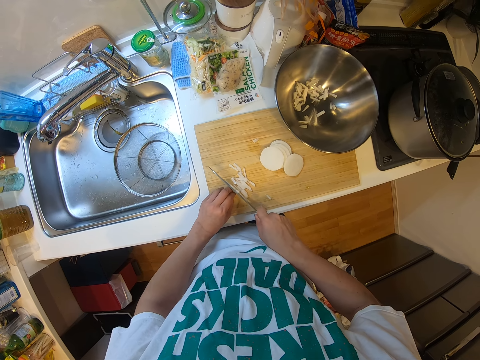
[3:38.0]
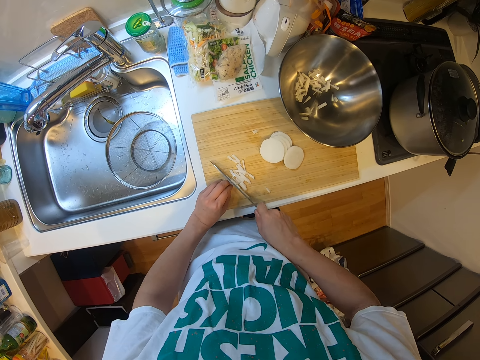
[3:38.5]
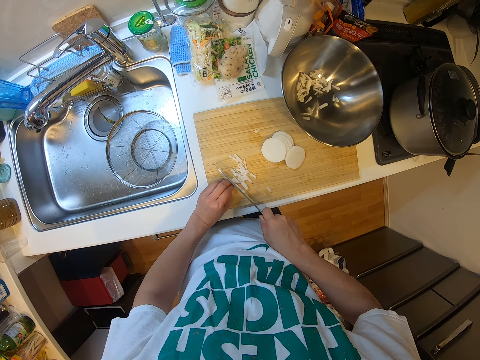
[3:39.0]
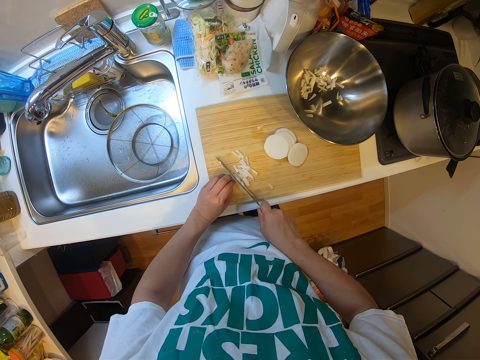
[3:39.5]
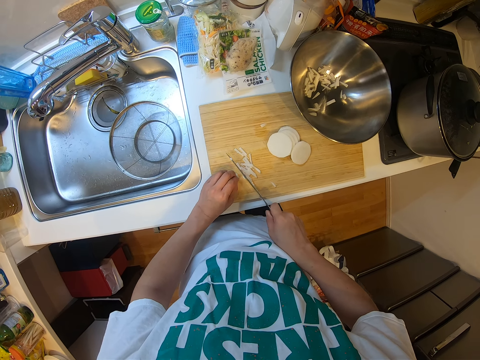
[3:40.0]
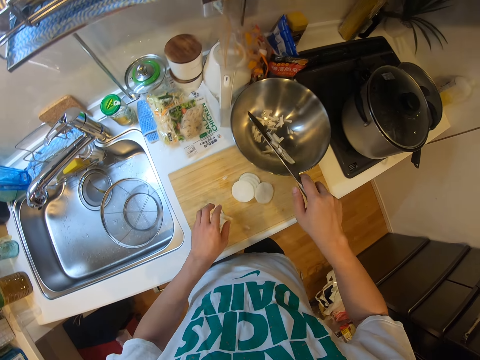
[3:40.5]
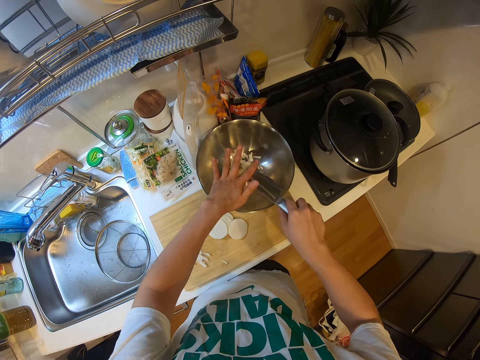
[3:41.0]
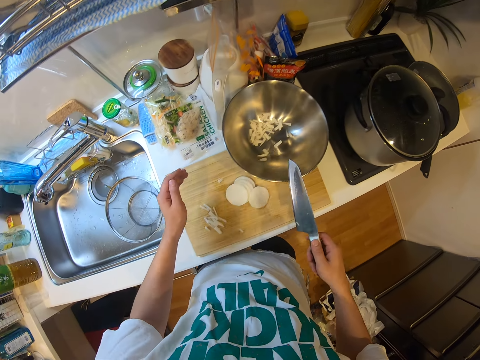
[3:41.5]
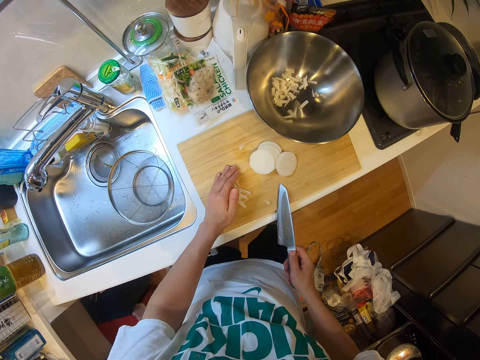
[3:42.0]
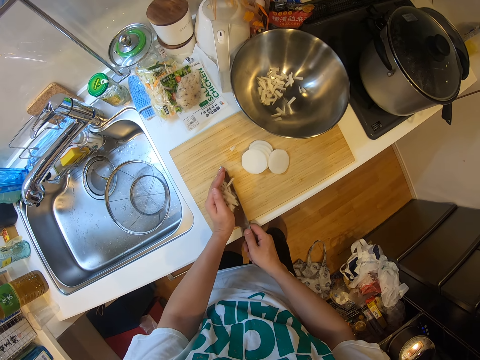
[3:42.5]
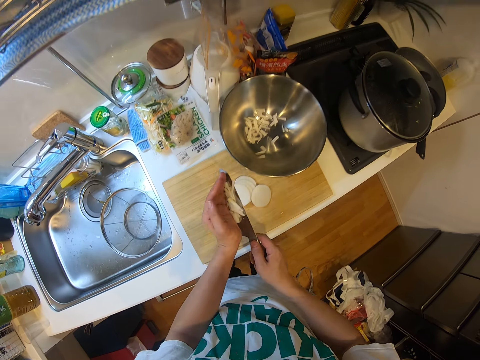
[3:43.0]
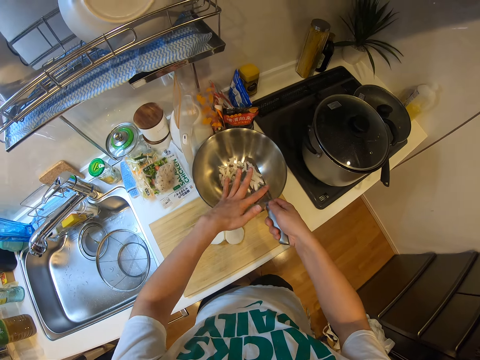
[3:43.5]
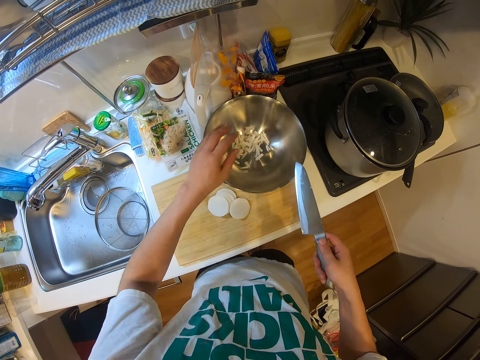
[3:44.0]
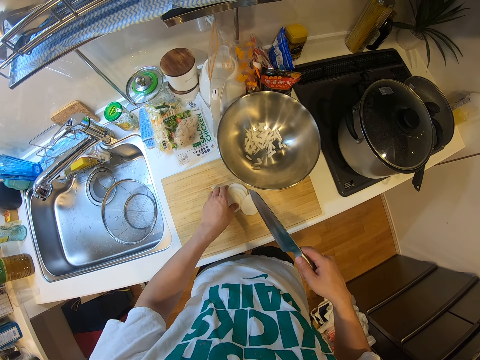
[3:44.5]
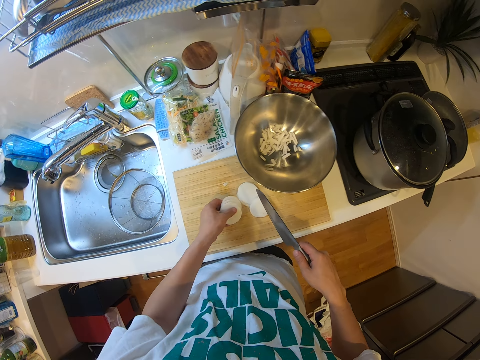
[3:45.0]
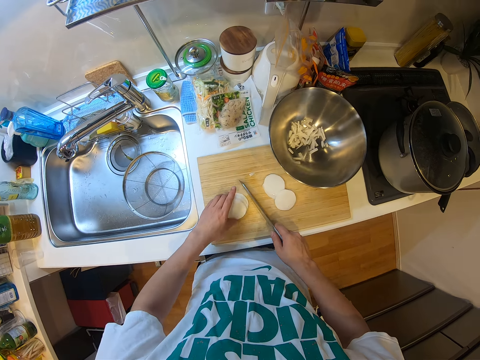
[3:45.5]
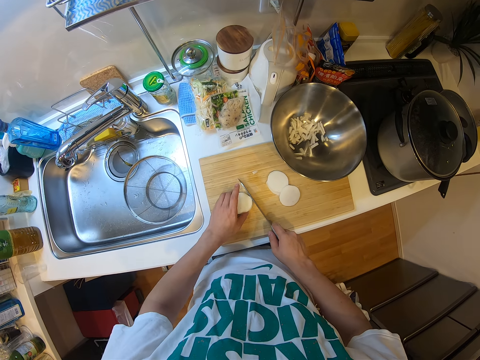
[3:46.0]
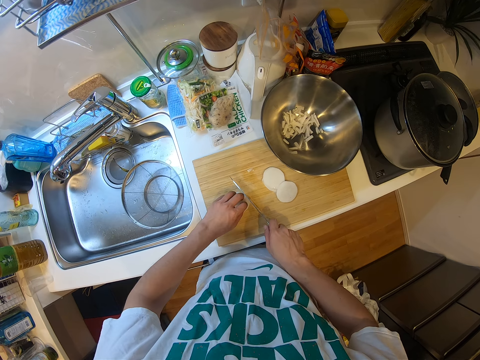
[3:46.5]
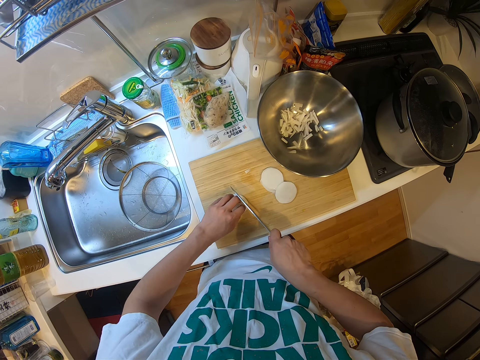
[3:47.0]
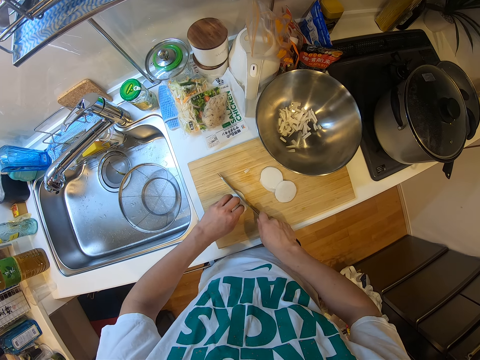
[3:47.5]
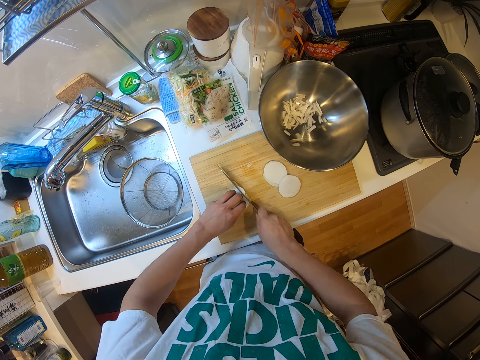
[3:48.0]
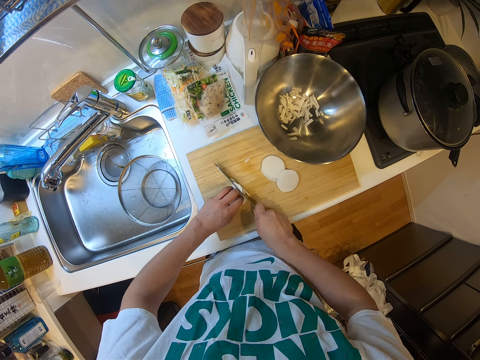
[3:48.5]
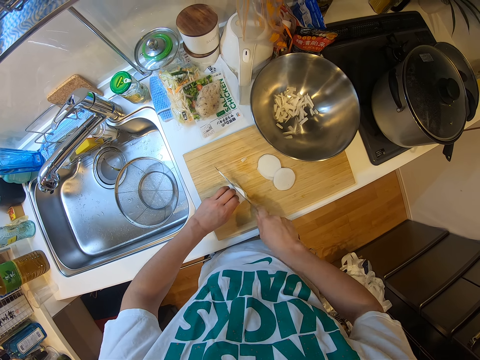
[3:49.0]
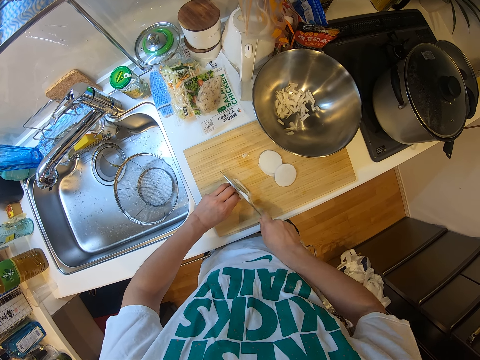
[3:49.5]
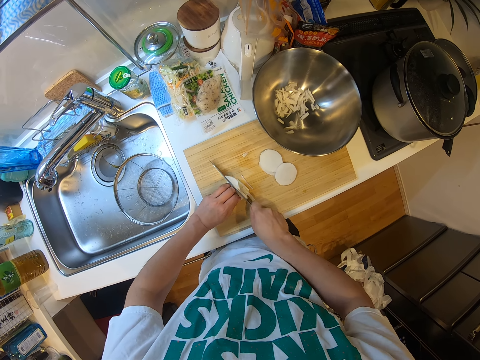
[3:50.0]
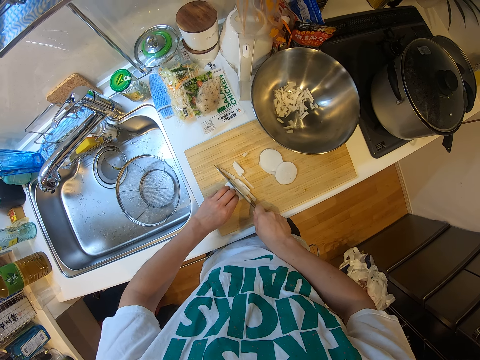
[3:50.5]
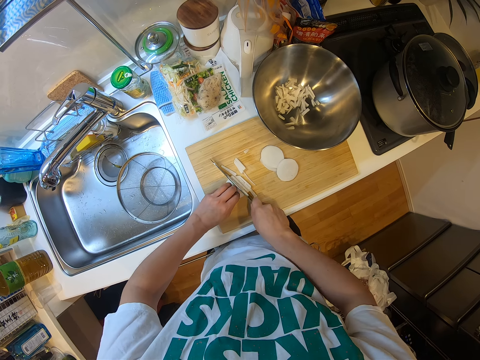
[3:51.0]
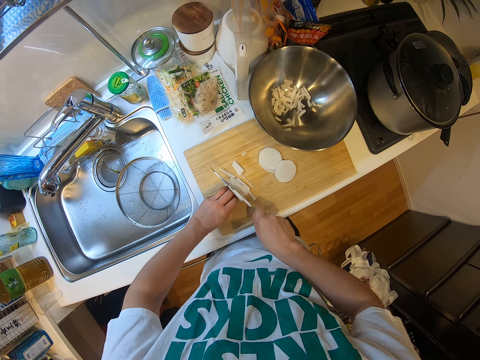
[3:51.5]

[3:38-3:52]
The camera wearer puts the pieces of yam or cassava on the knife into the container with his left hand. He wipes the knife. He packs the pieces of yam on the cutting board or chopping board with the knife. He takes pieces of cassava using the knife. He puts the pieces of yam on the knife into the container with his left hand. He repositions the pieces of yam on the cutting board with his left hand. He takes the cassava and places the cassava on the chopping board. He cuts the pieces of yam into pieces on the cutting board.

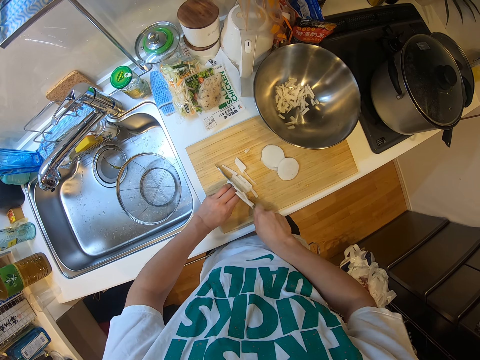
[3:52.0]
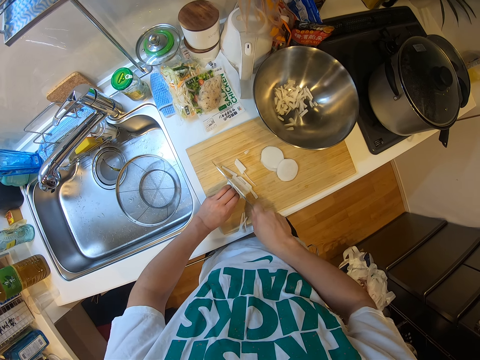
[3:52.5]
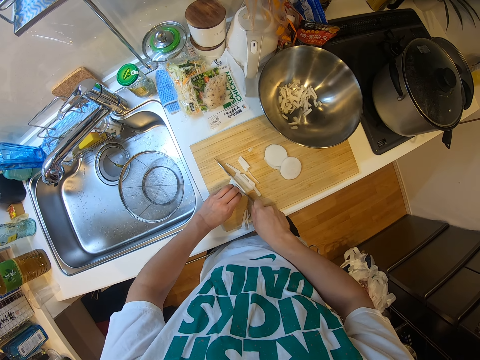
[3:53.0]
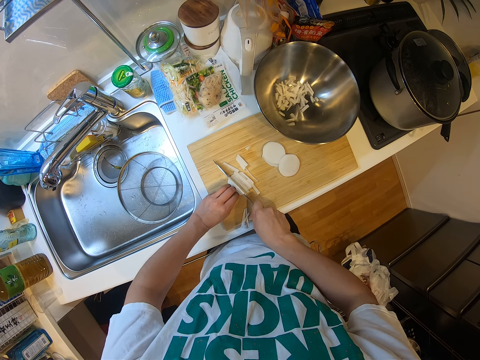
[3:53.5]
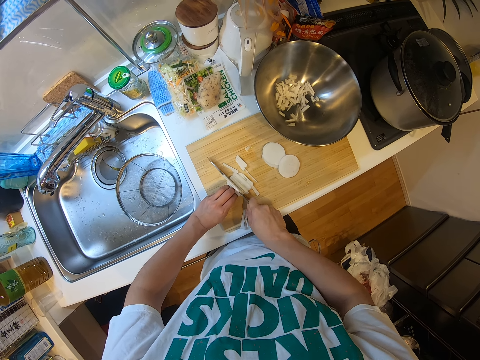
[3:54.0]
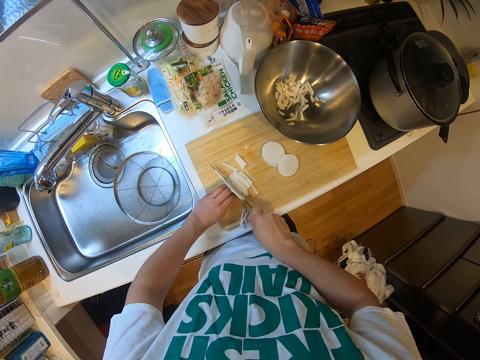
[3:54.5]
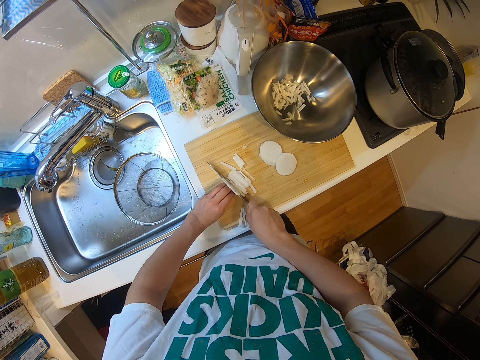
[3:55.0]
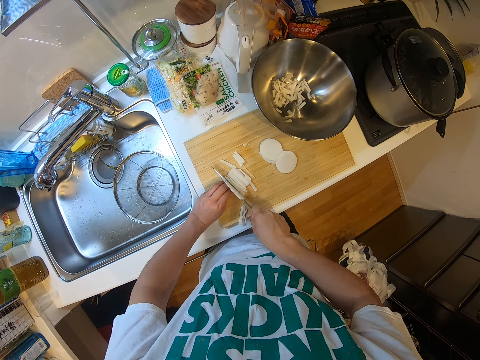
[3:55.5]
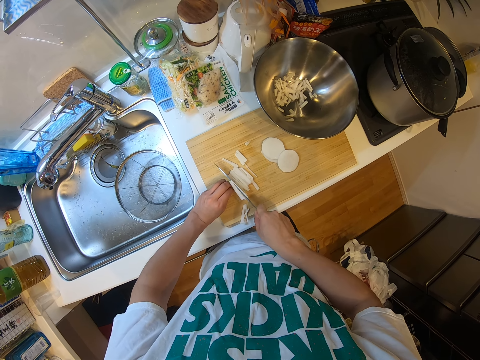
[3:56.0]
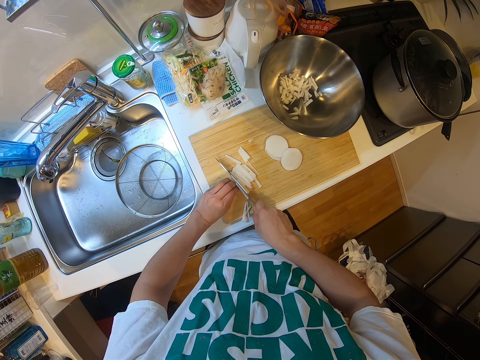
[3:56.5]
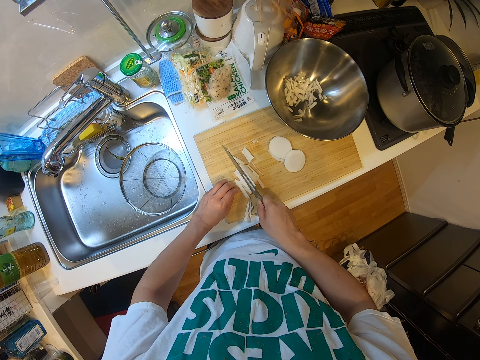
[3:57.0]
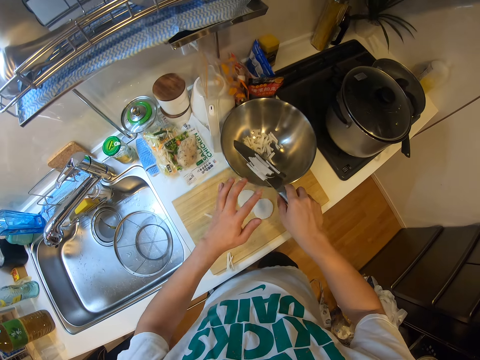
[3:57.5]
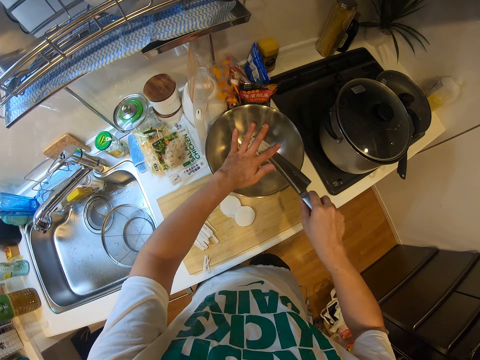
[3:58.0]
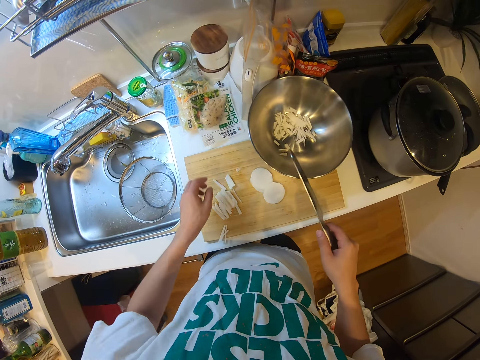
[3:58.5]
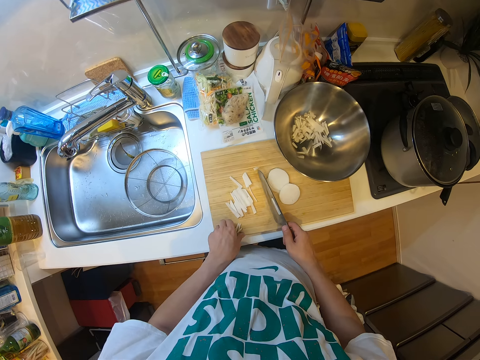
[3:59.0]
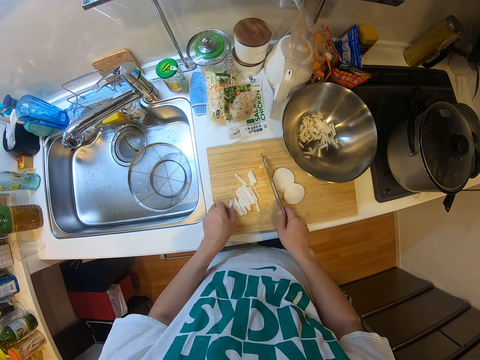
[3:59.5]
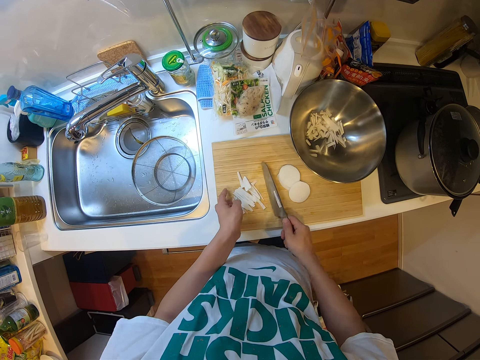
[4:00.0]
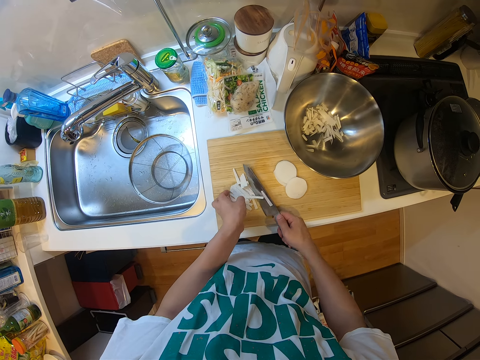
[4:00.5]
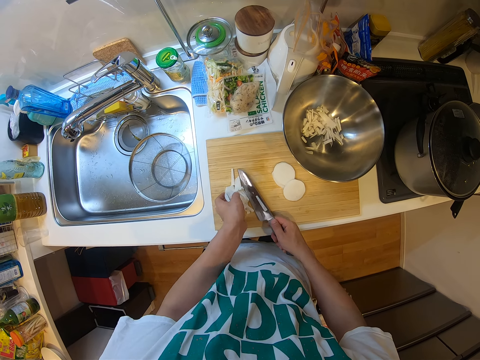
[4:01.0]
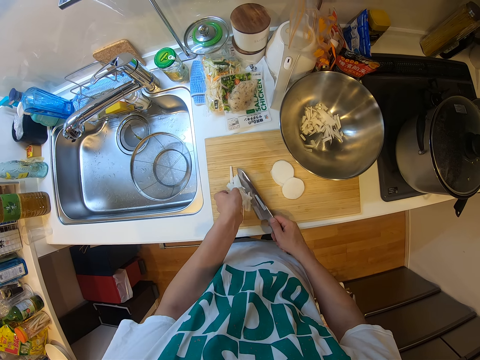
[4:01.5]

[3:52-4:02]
The camera wearer puts the pieces of yam or cassava on the knife into the container with his left hand. He adjusts the pieces of yam on the cutting board with the knife. He takes cassava using the knife. He packs the pieces of yam on the cutting board with the knife.

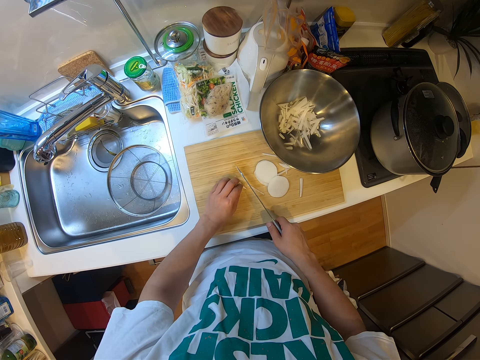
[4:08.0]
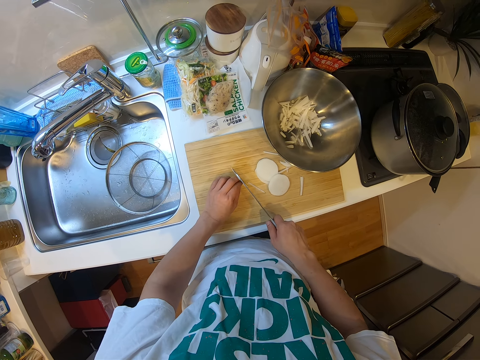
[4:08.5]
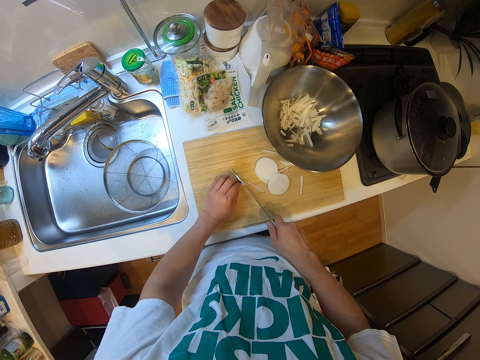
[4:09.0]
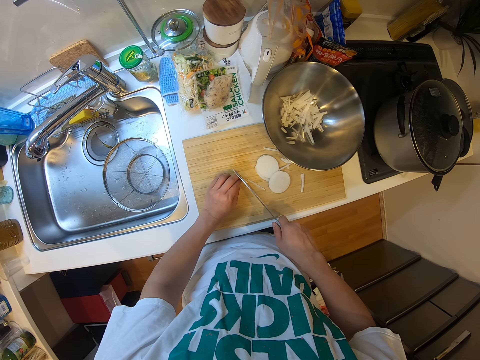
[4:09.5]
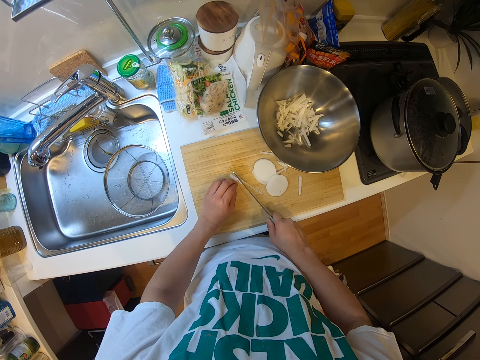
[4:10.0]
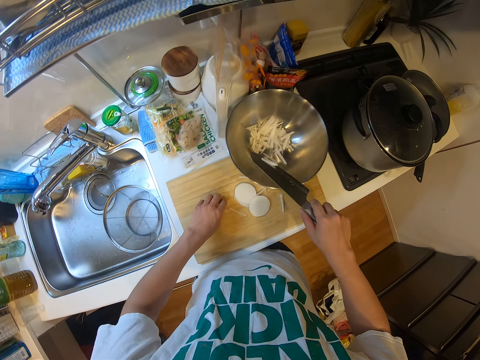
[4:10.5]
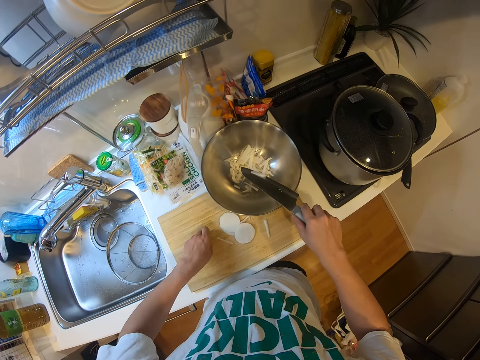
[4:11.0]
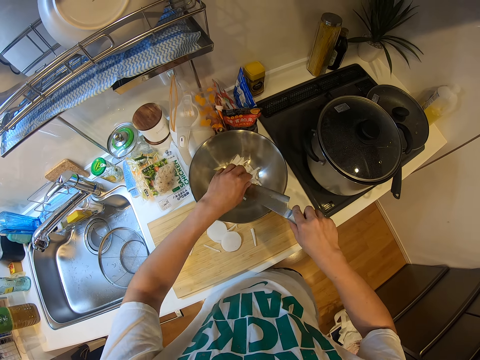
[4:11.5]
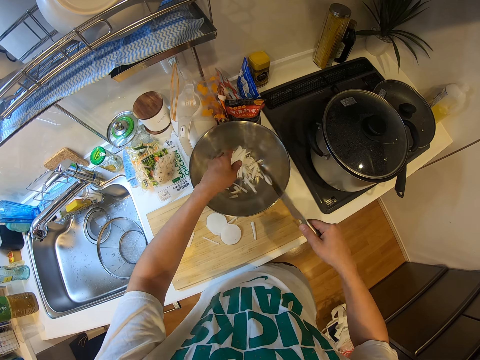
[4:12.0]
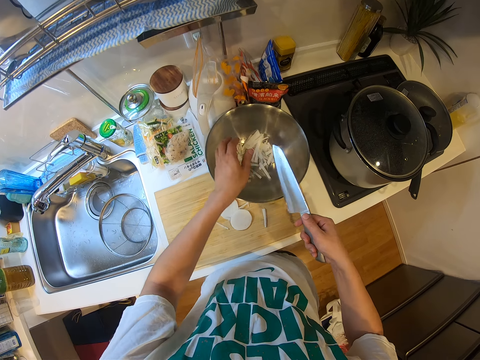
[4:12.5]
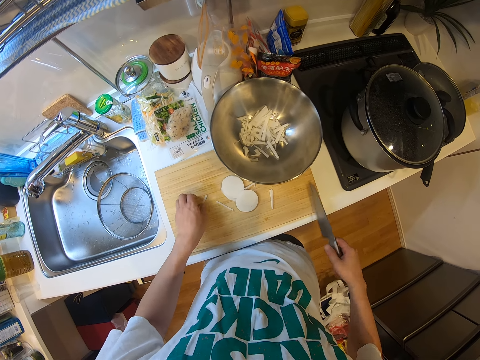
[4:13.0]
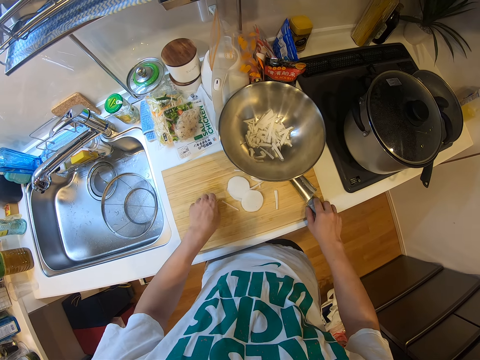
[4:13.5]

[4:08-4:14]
The camera wearer cuts the pieces of yam or cassava into pieces on the cutting board or chopping board. He puts the pieces of yam on the knife into the container with his left hand. He turns the knife. He picks the pieces of yam from the cutting board with his hands. He puts the knife on the chopping board.
